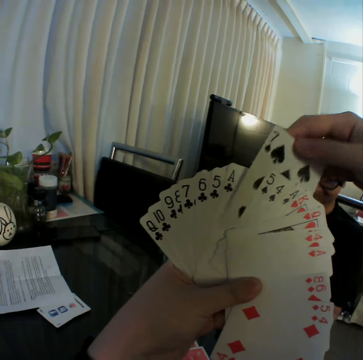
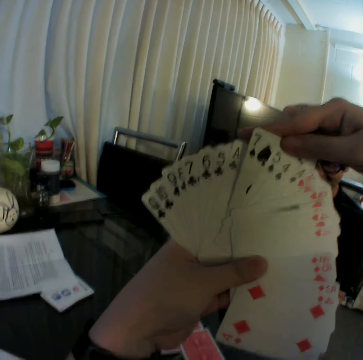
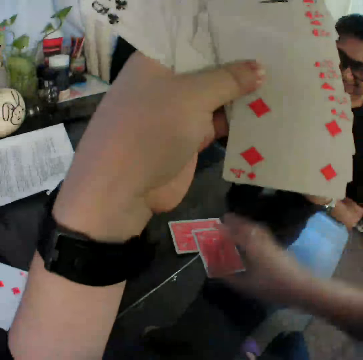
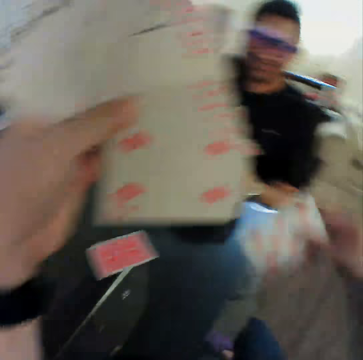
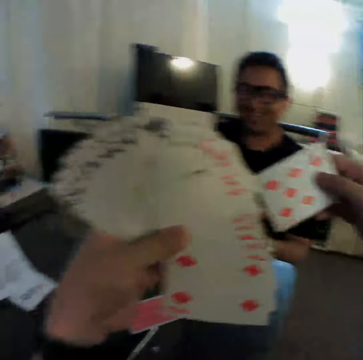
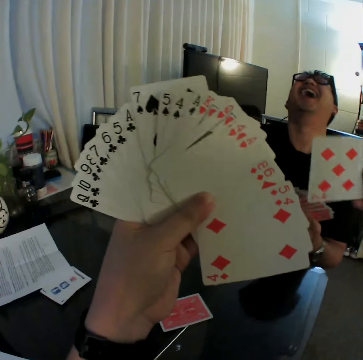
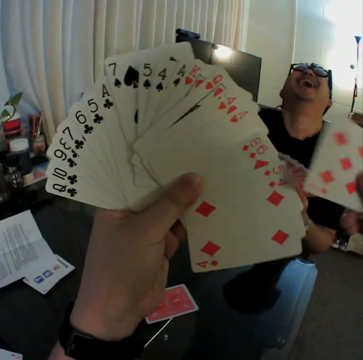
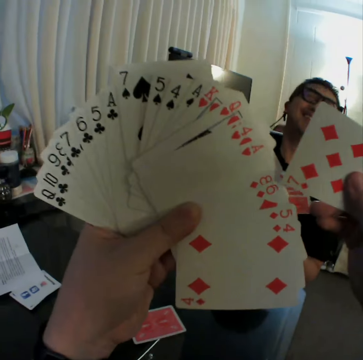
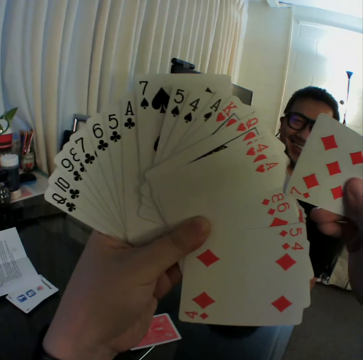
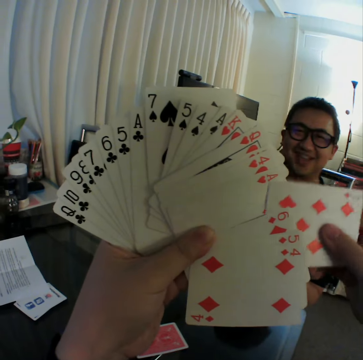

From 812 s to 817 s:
The camera wearer picks up a card on the table with his right hand. He turns the card and lifts the card. He tucks the card in the cards in his left hand. He converses with a man.

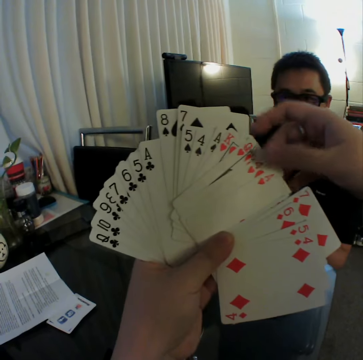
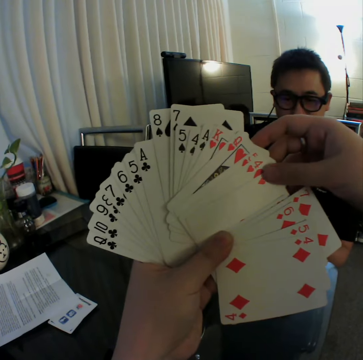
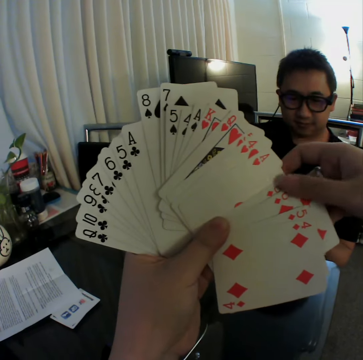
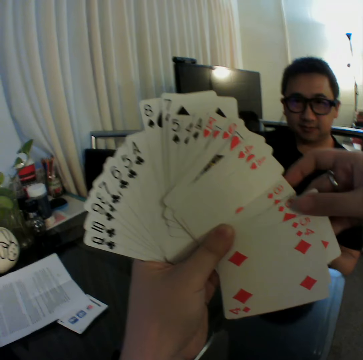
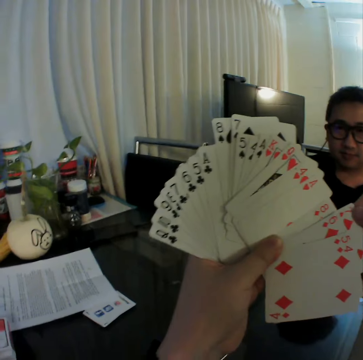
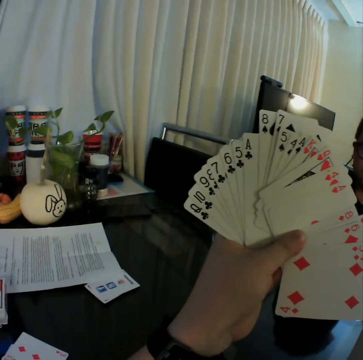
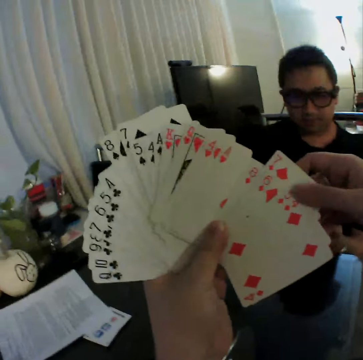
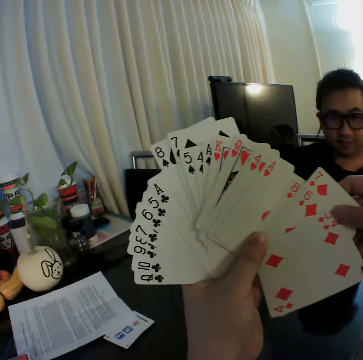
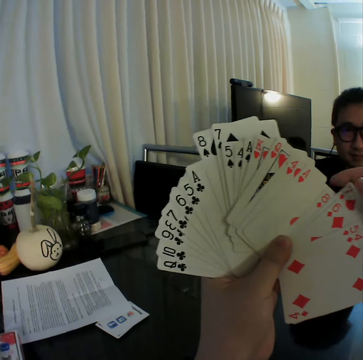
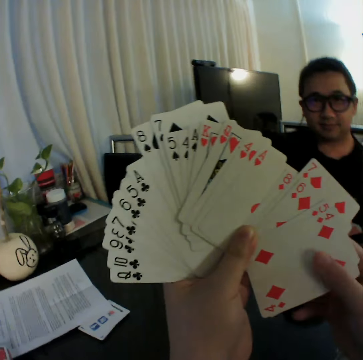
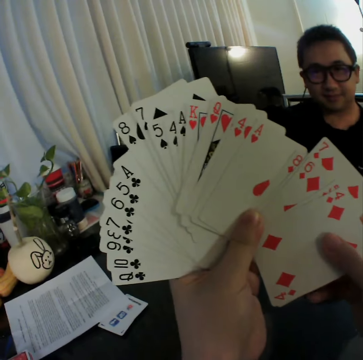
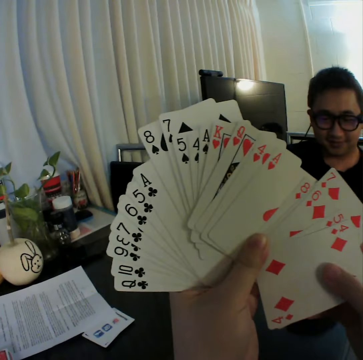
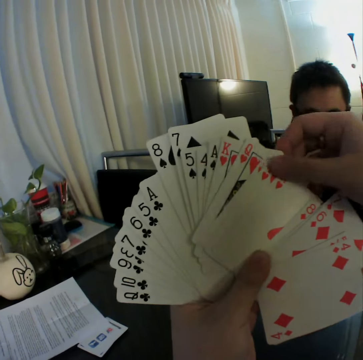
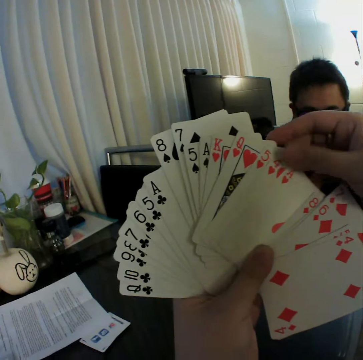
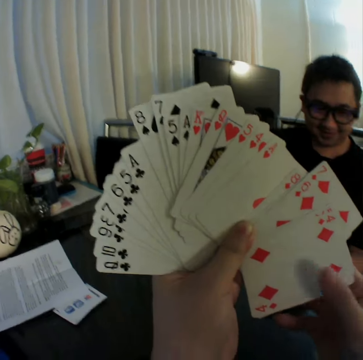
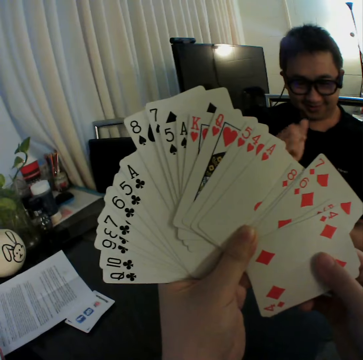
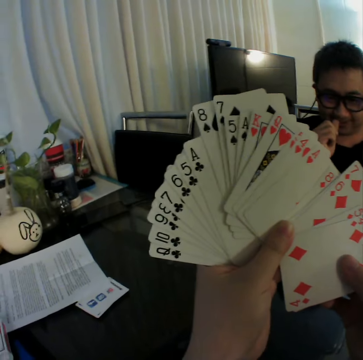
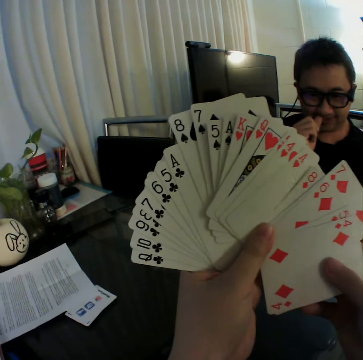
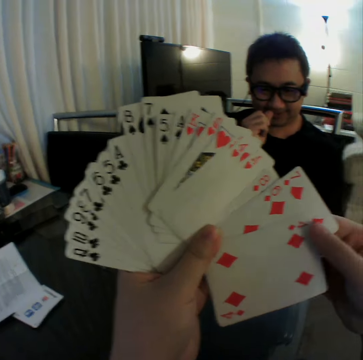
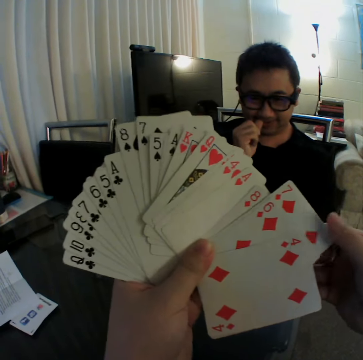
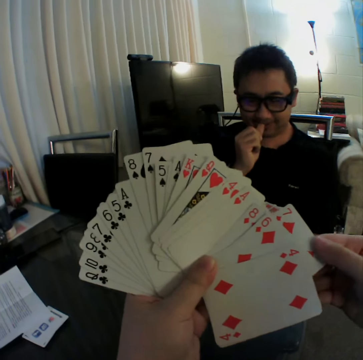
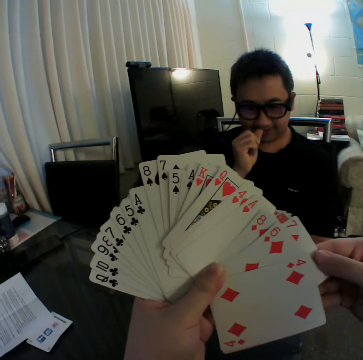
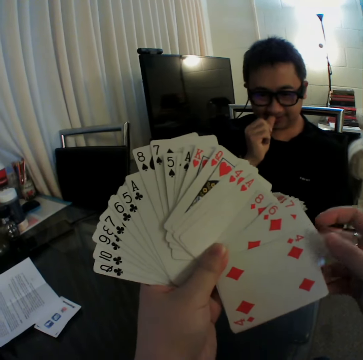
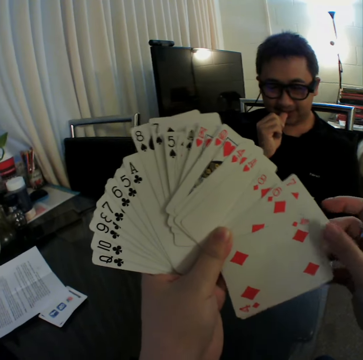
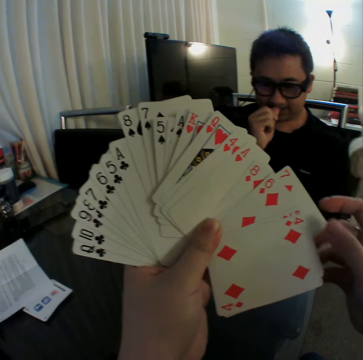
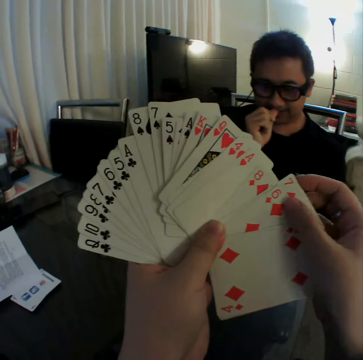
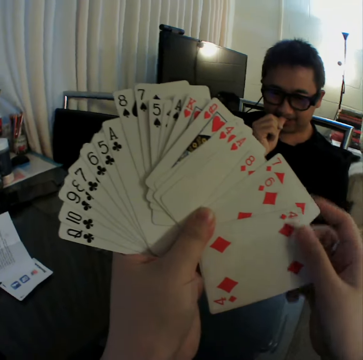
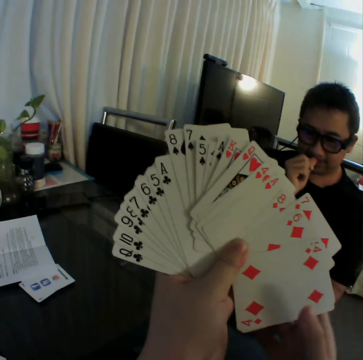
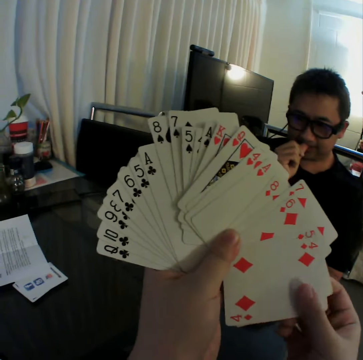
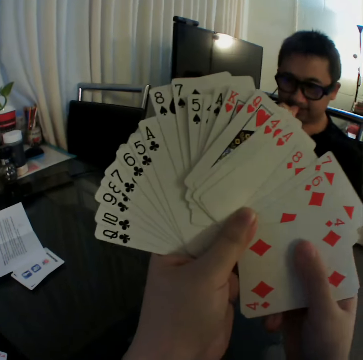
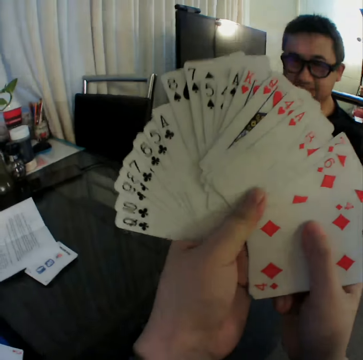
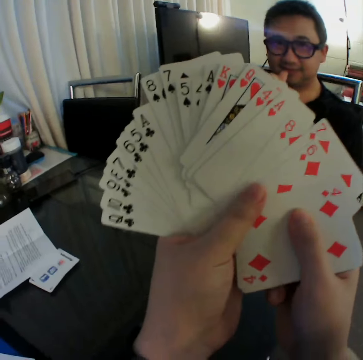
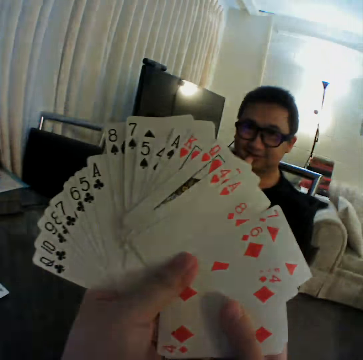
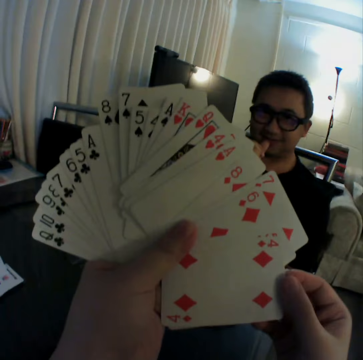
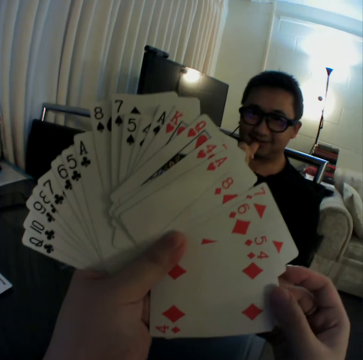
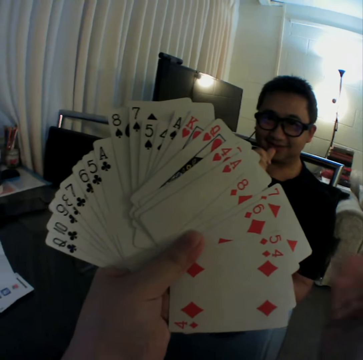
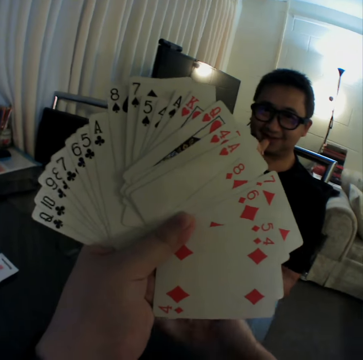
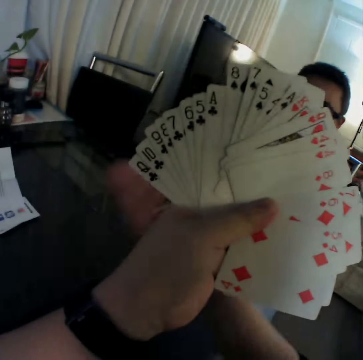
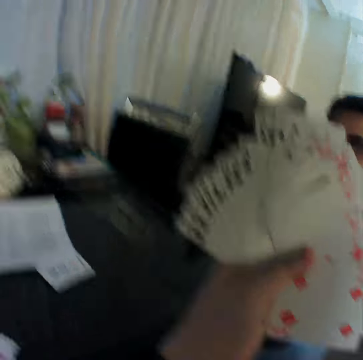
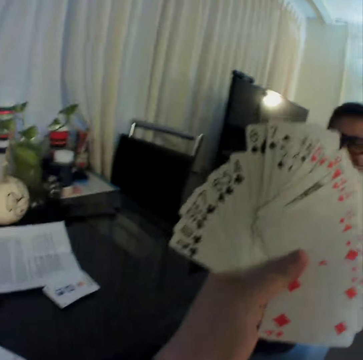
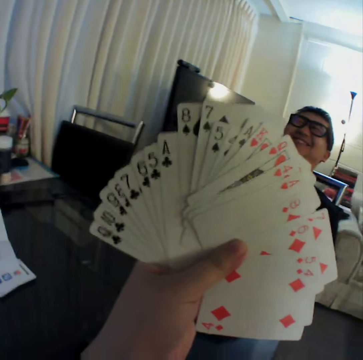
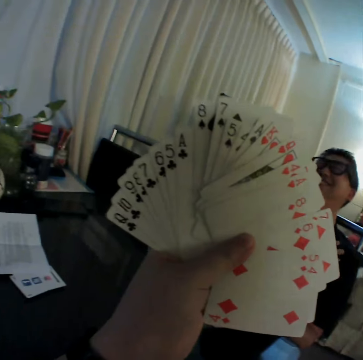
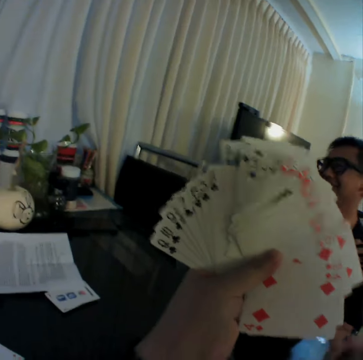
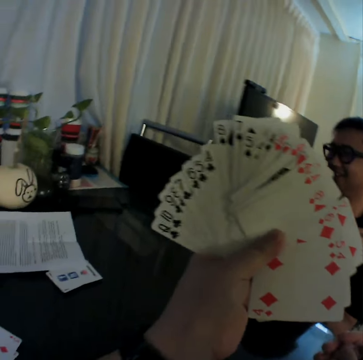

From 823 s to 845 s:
The camera wearer shuffles the cards in both hands. He moves the right hand. He converses with a man. He converses with another male. He adjusts the cards with both hands. The other male scratches his nose and touches his face with his right hand. The camera wearer adjusts the cards with both hands. He converses with the other male. He removes his right hand from the cards in his hands. He does hand movements. He converses with the other male.

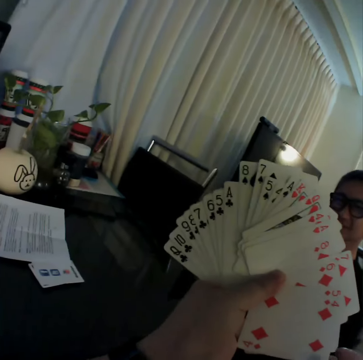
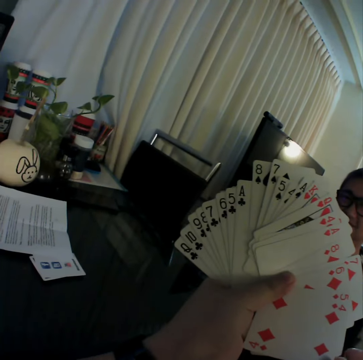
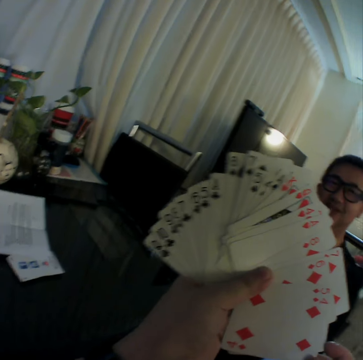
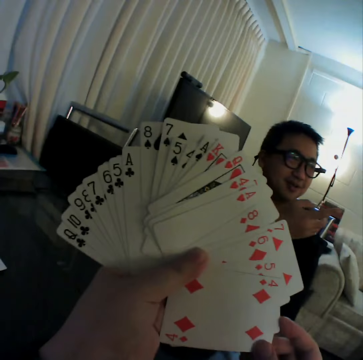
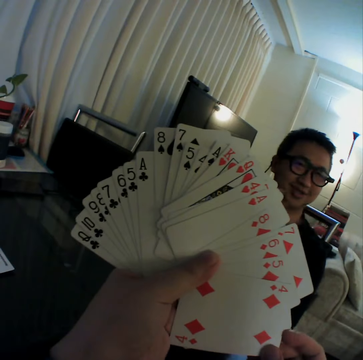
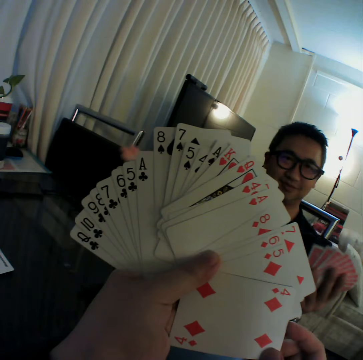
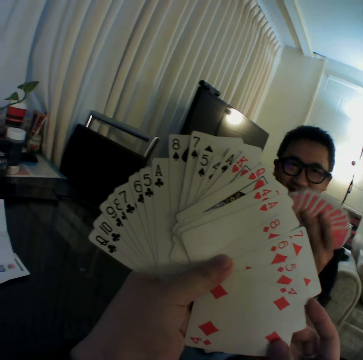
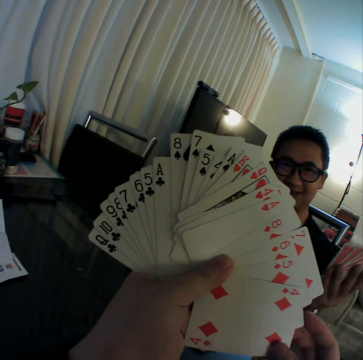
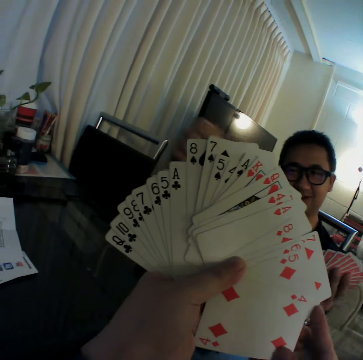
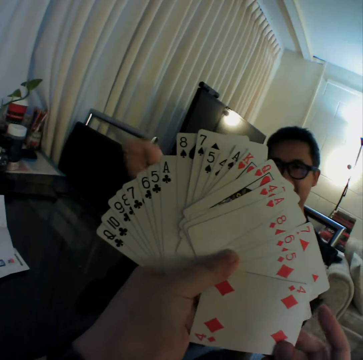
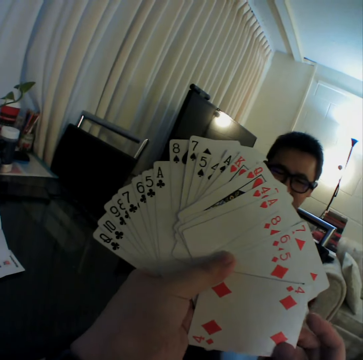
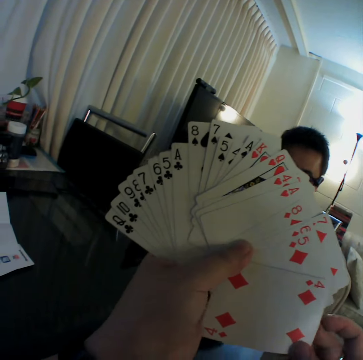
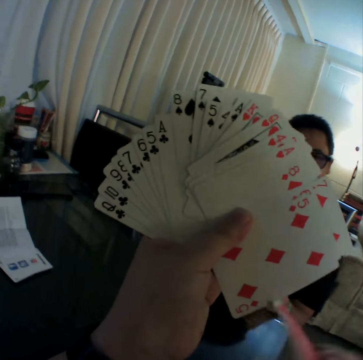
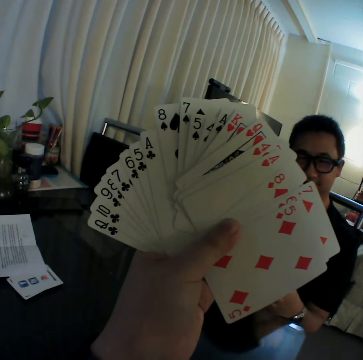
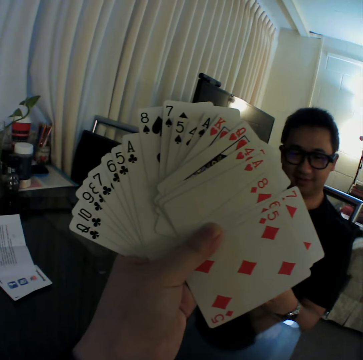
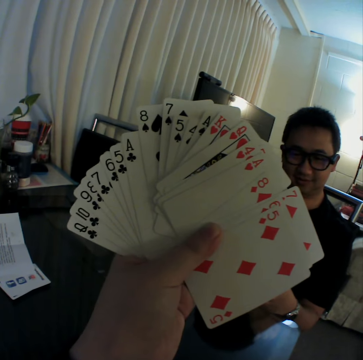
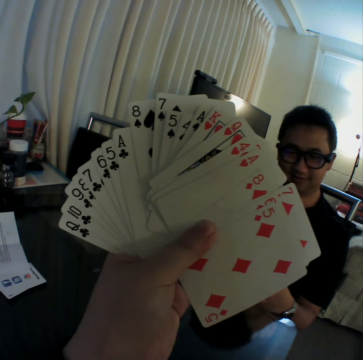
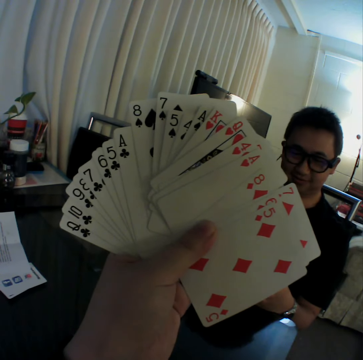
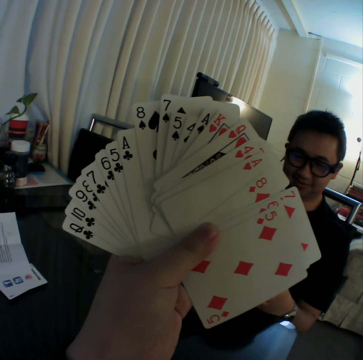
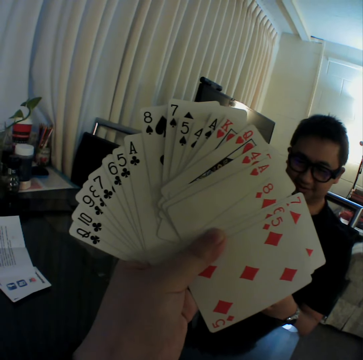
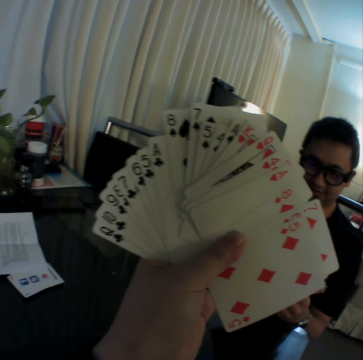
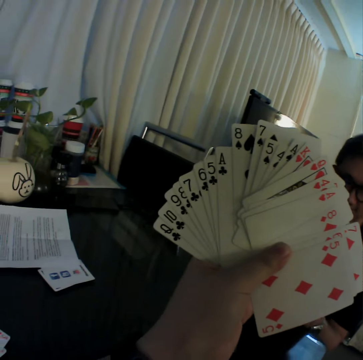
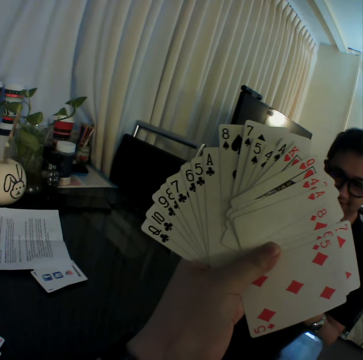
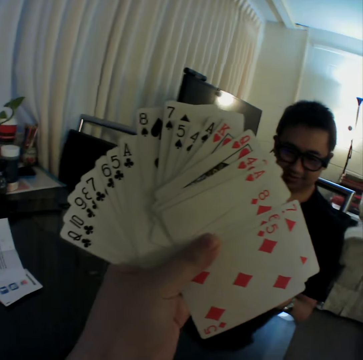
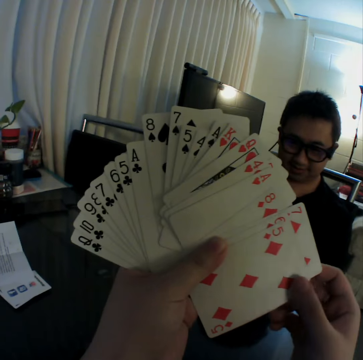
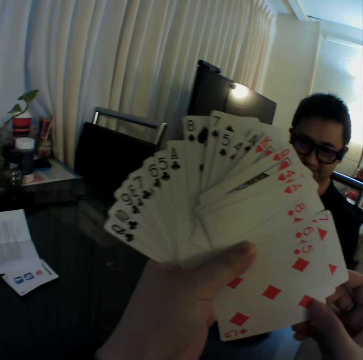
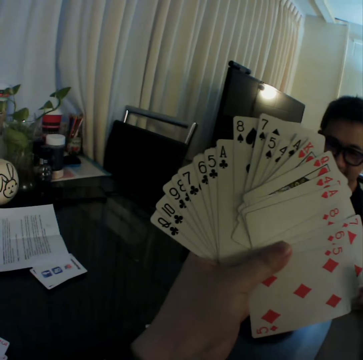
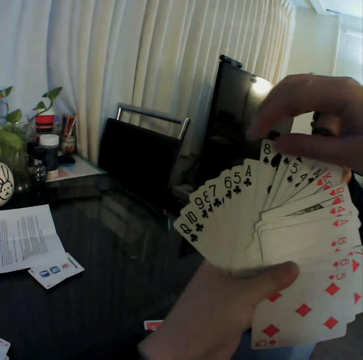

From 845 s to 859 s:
The camera wearer shuffles the cards in both hands. A male does hand movements. The camera wearer picks a card with a hand. He drops the card on the table with his left hand. He converses with the male. The male adjusts the cards. The camera wearer adjusts the cards.
